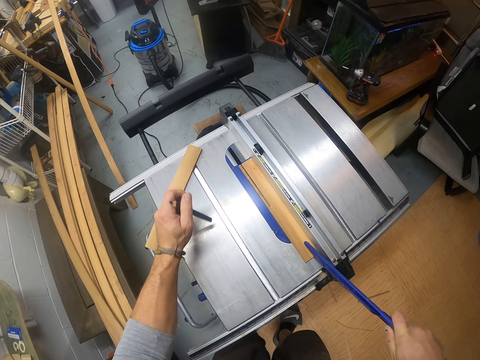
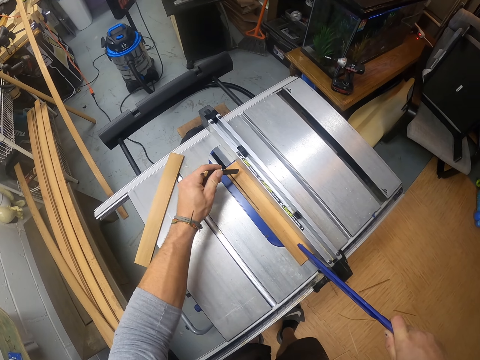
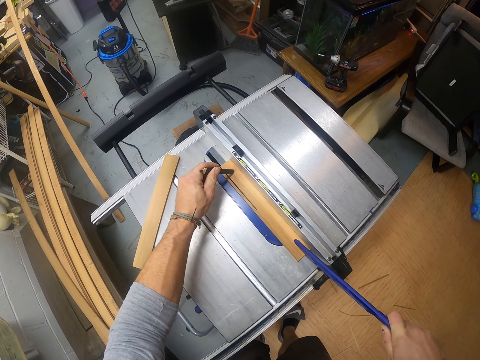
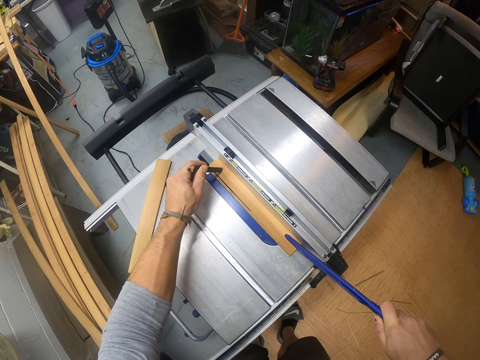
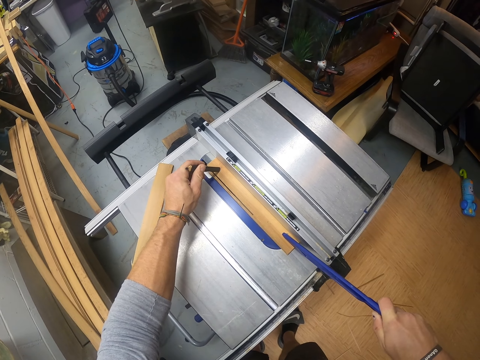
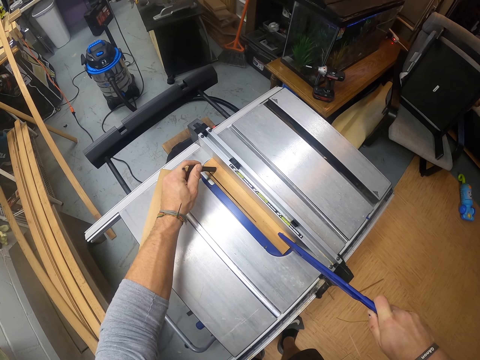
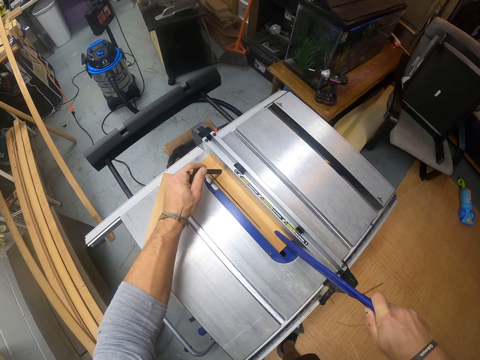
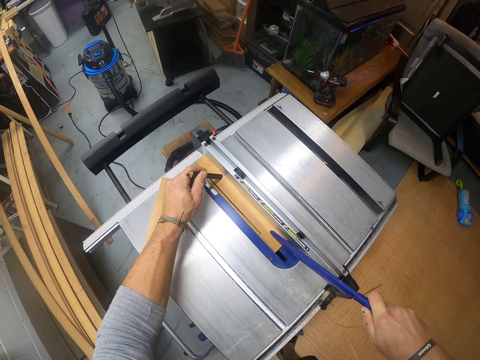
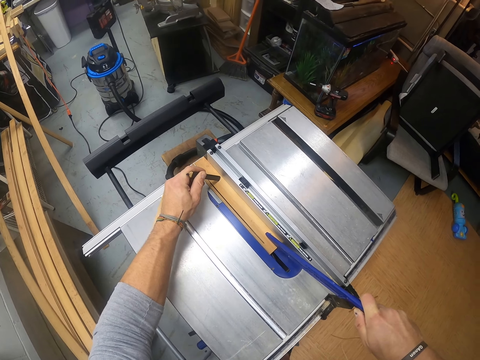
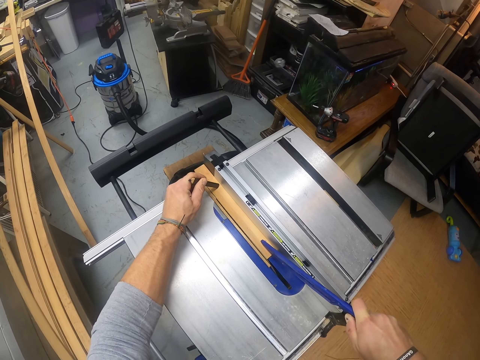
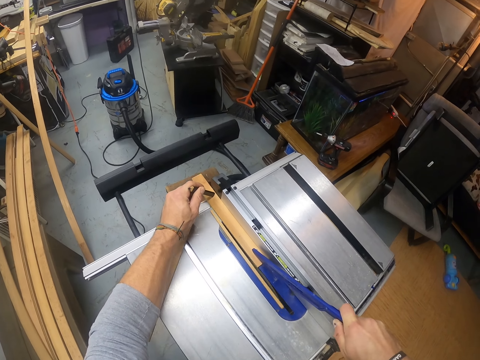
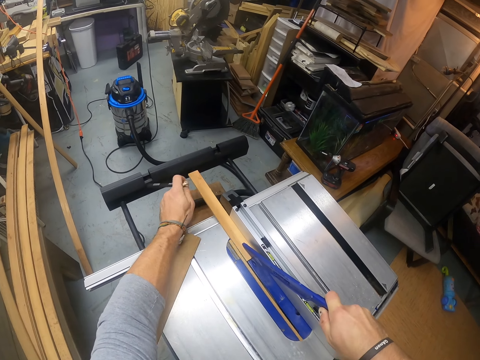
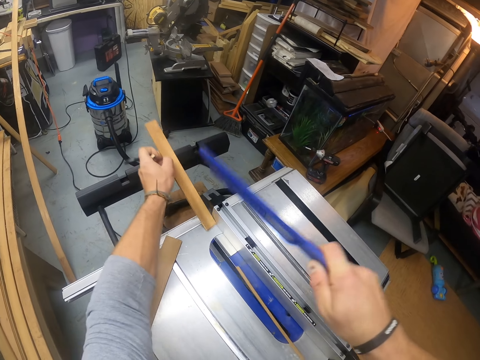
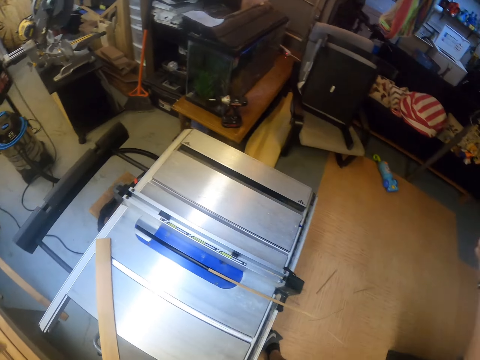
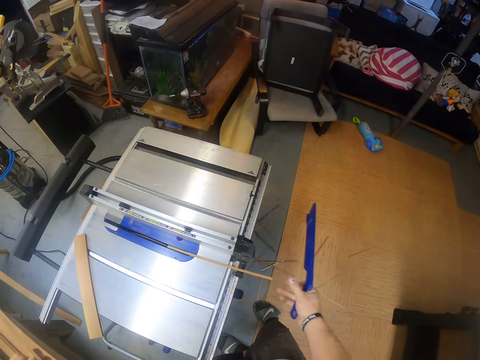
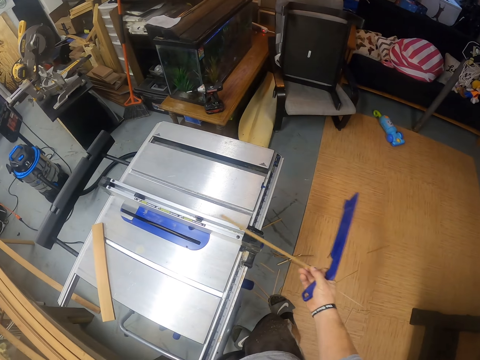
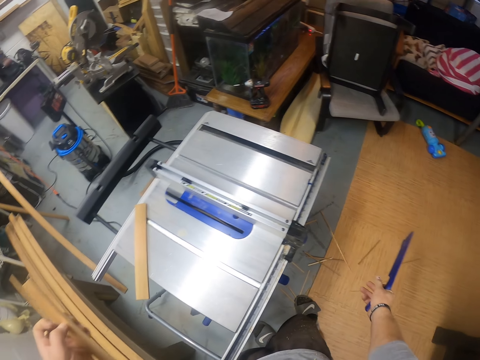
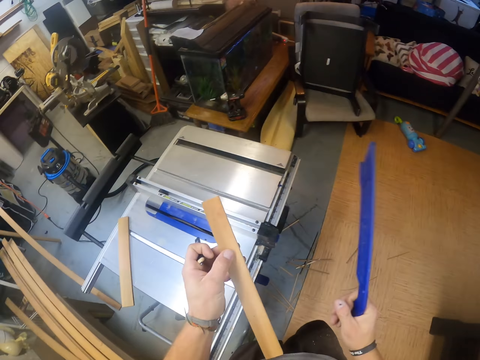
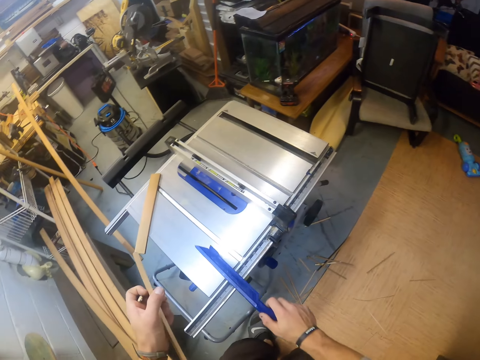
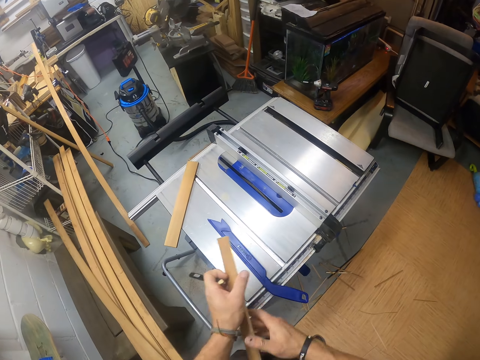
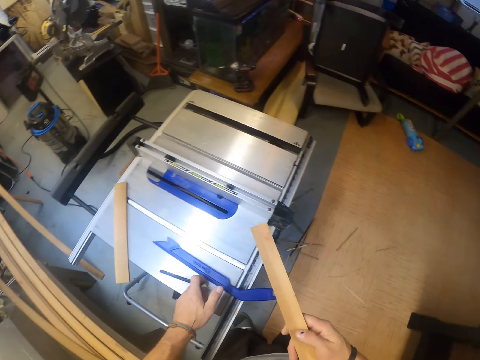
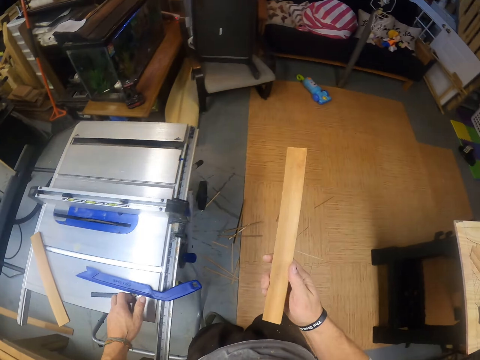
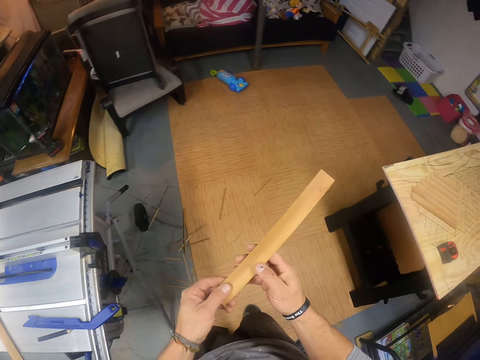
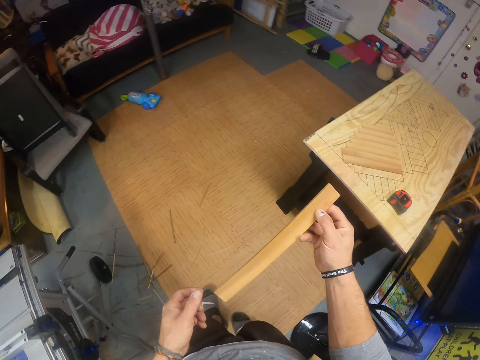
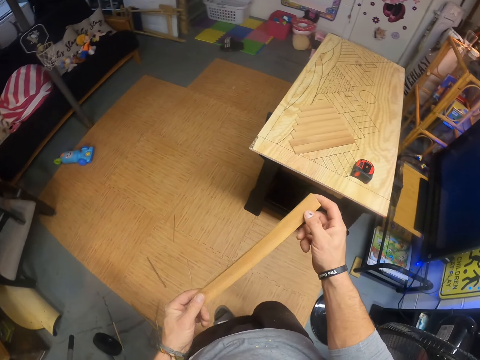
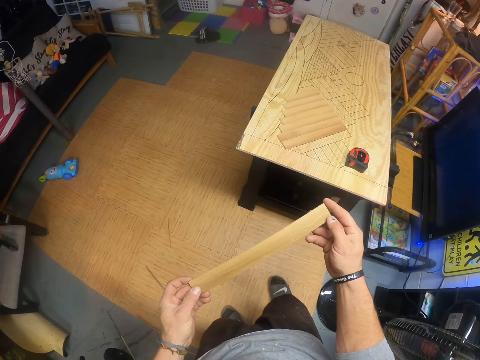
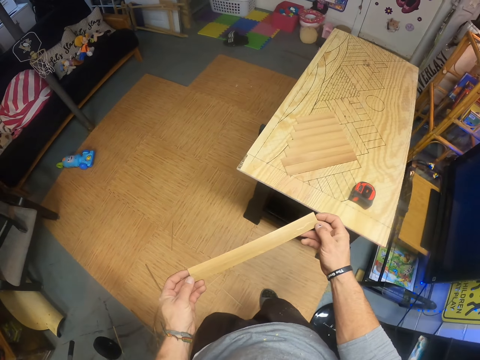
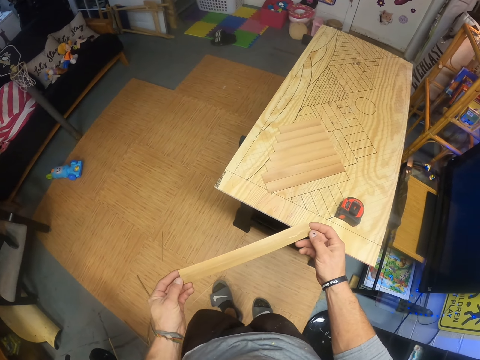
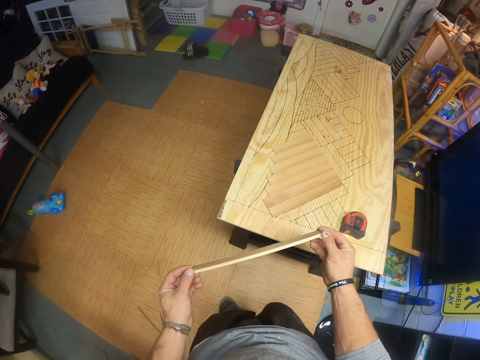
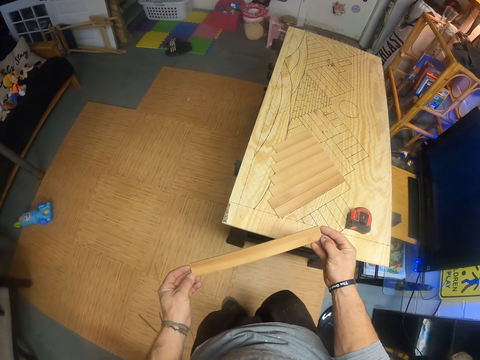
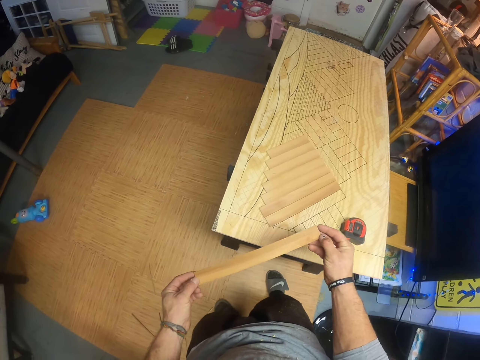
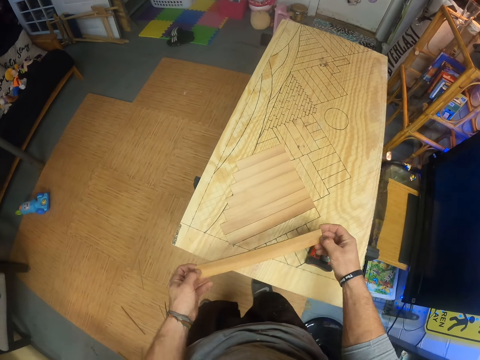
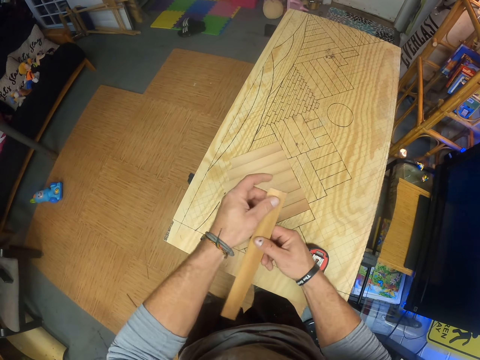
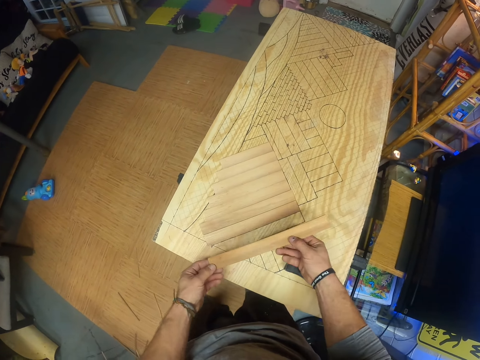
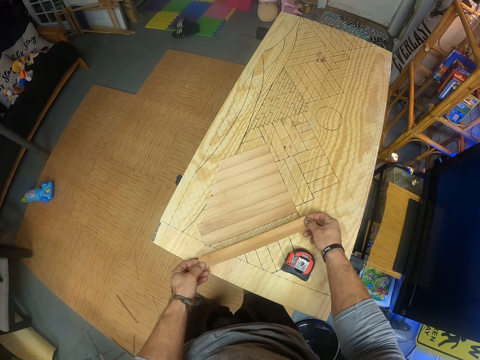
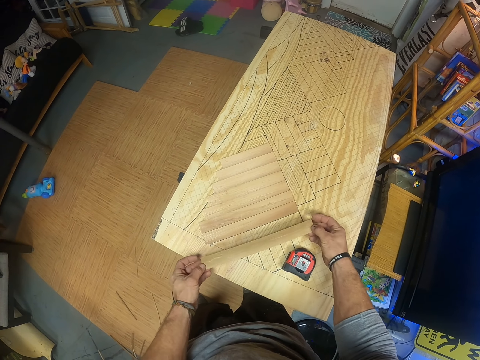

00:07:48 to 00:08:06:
The camera wearer holds the piece of wood on the table saw with the pencil in his left hand. He places the pencil on the wood and pushes the wood towards the cutter. He picks up the piece of wood from the table saw with his left hand. He picks up a piece of wood from the table saw with his right hand. He drops the piece of wood in his right hand on the floor. He drops the push stick on the table saw with his right hand. He passes the piece of wood in his left hand into his right hand. He drops the pencil on the table saw with his left hand. He examines the piece of wood with both hands. He turns right, walks forward and fits the wood on the wooden structure.

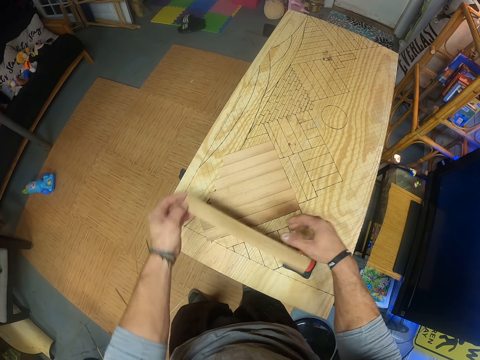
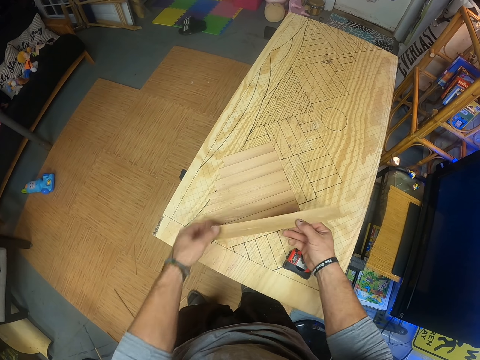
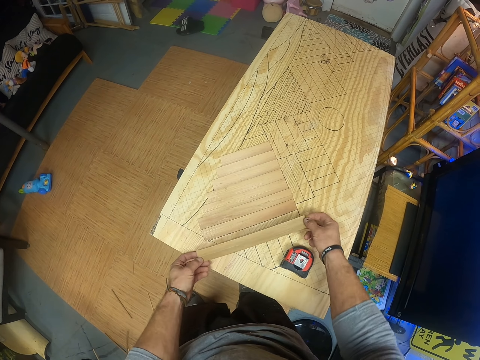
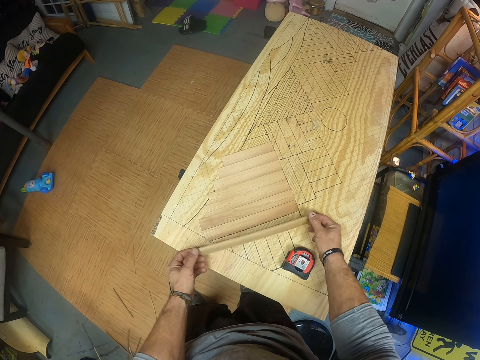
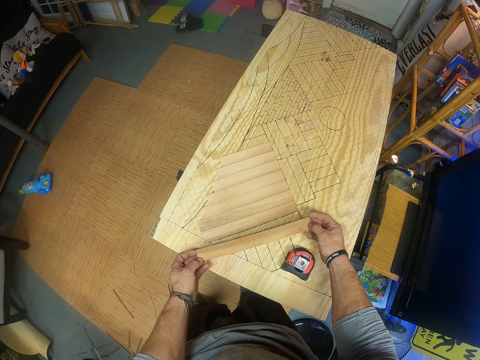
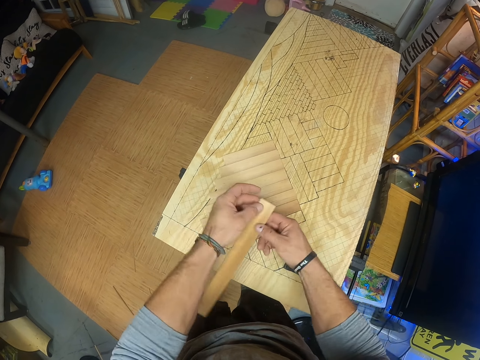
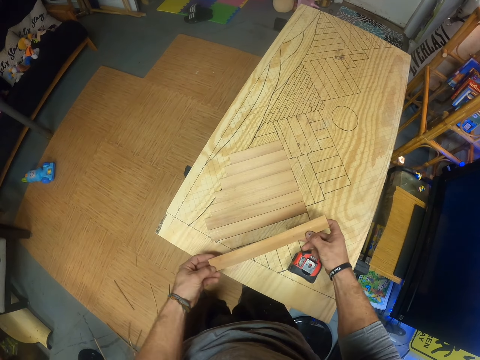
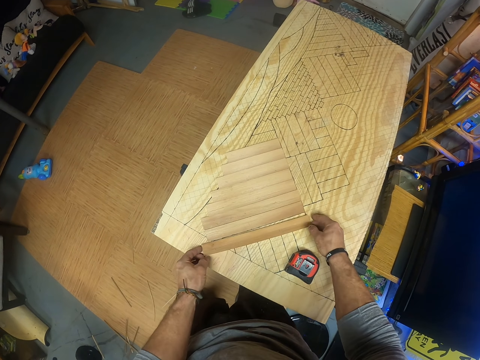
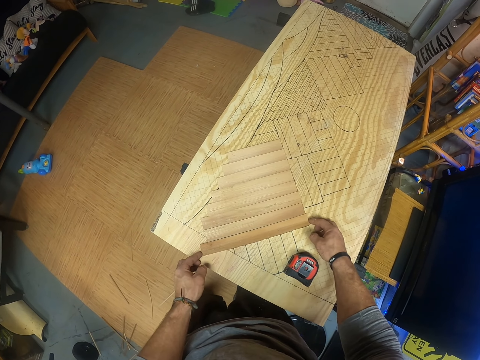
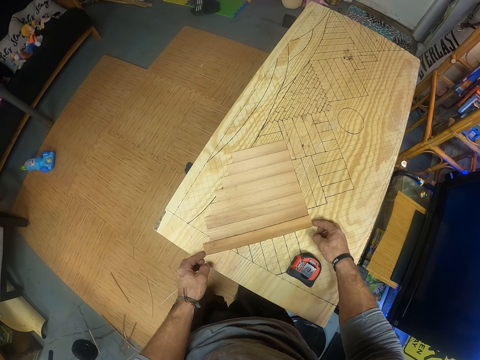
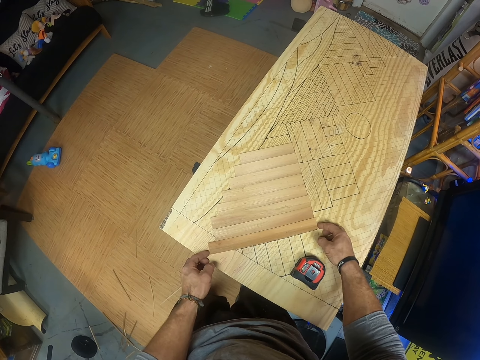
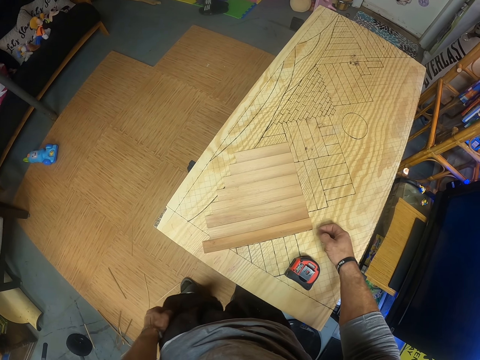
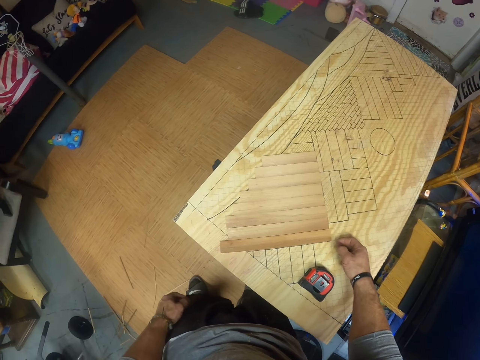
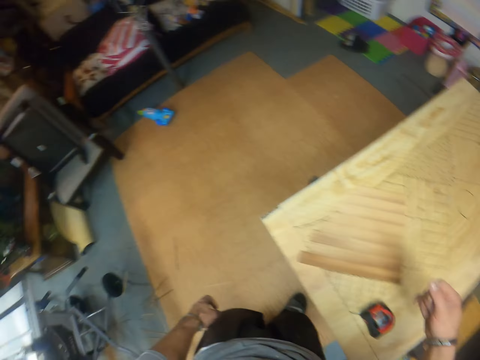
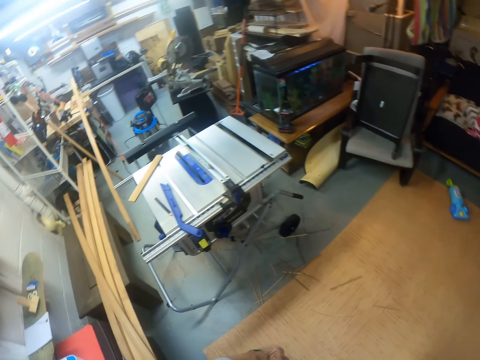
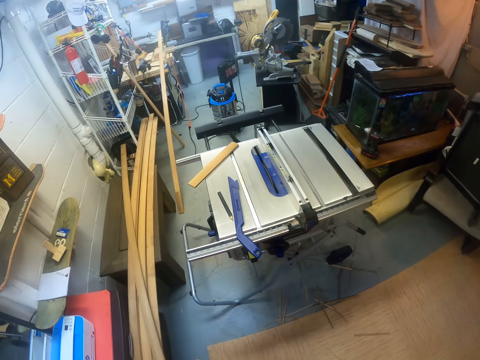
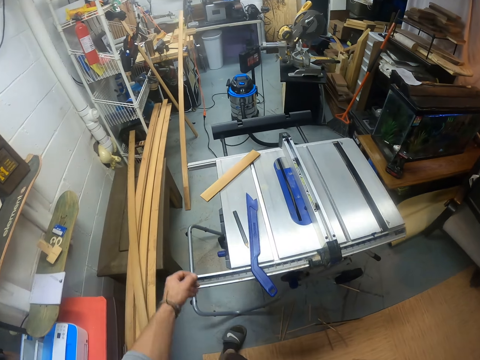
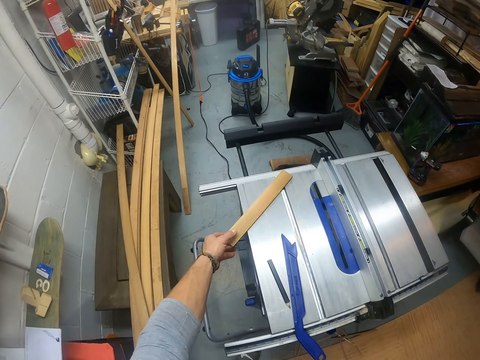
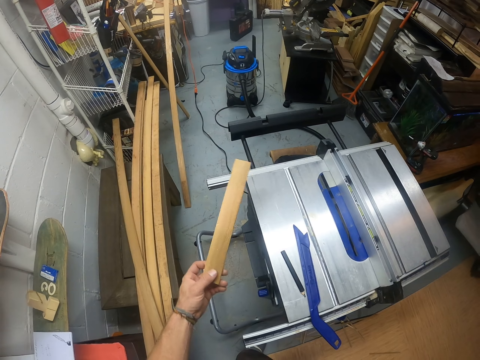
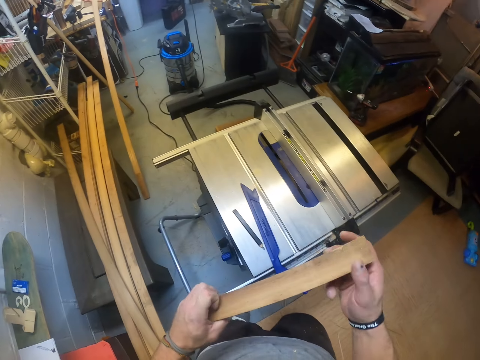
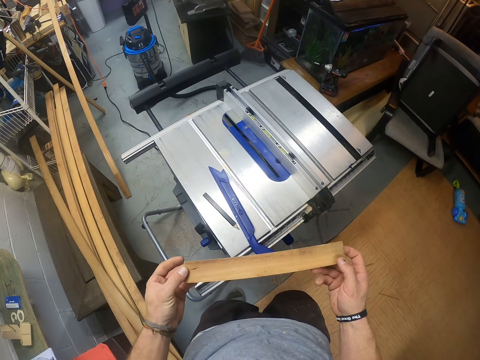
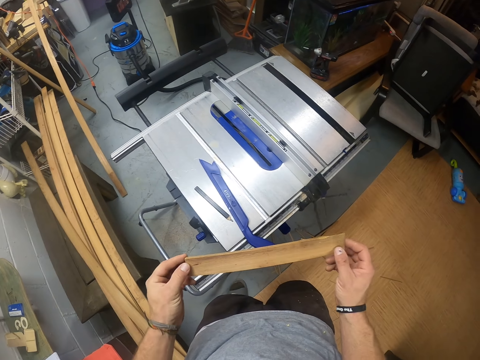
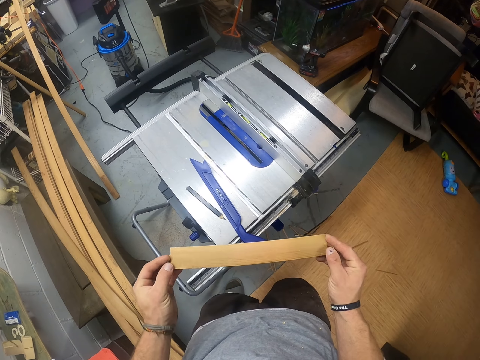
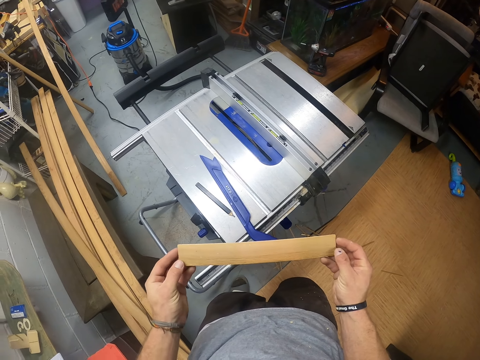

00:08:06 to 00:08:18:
The camera wearer places the piece of wood on the table with both hands. He turns back and walks forward. He picks up a piece of wood from the table saw with his left hand. He examines the piece of wood with both hands.
